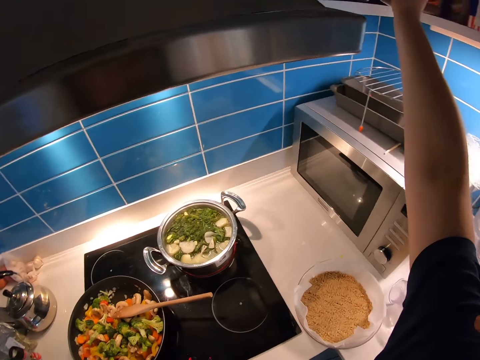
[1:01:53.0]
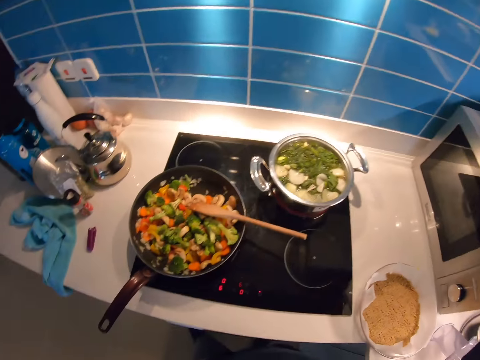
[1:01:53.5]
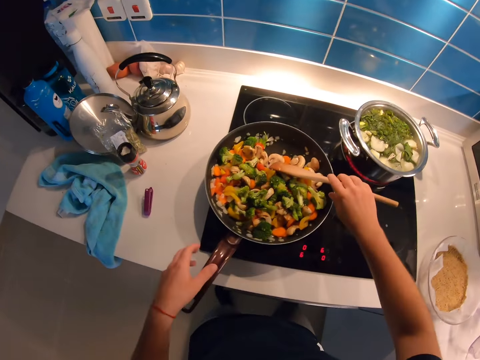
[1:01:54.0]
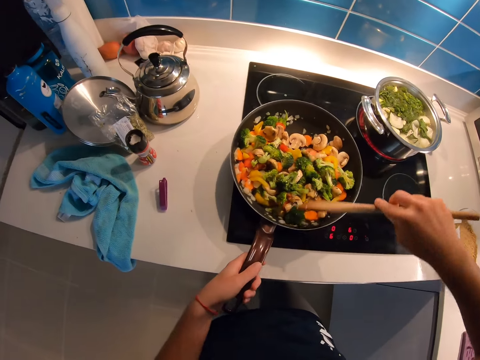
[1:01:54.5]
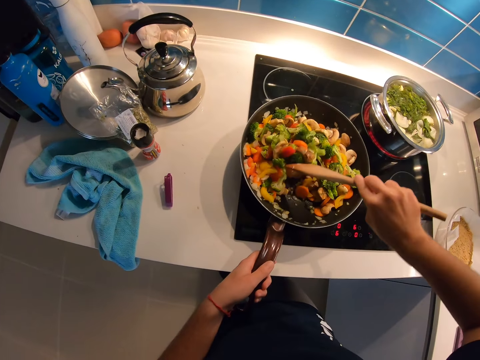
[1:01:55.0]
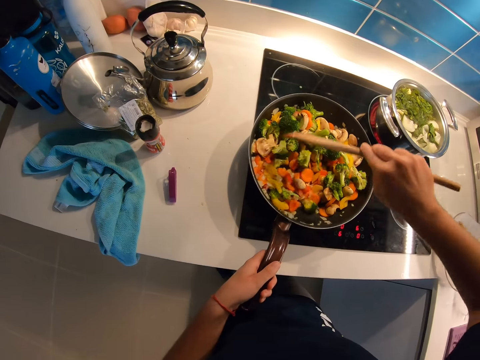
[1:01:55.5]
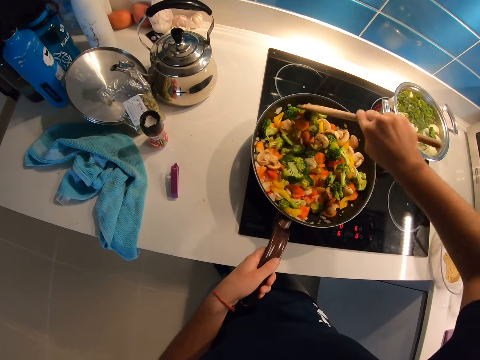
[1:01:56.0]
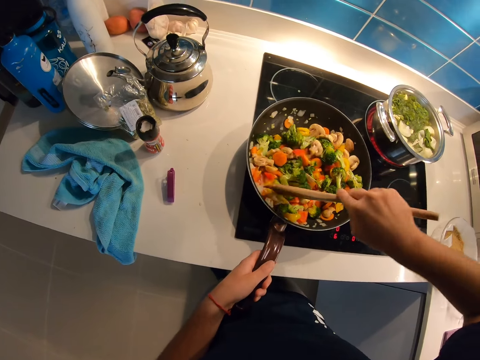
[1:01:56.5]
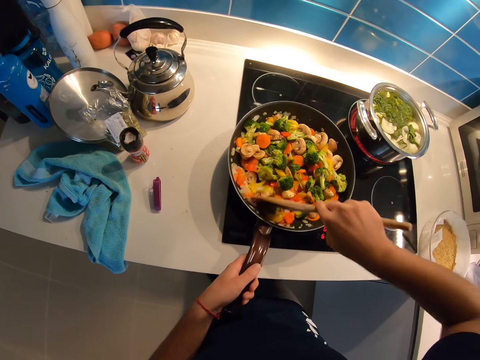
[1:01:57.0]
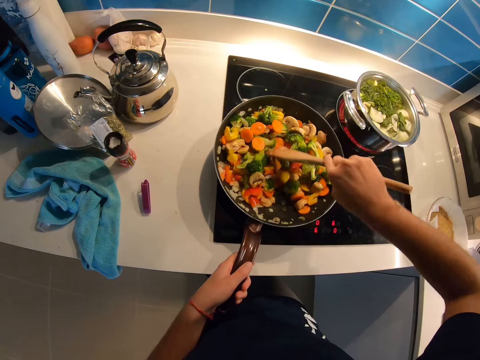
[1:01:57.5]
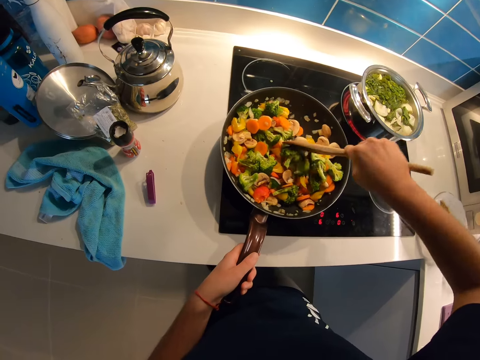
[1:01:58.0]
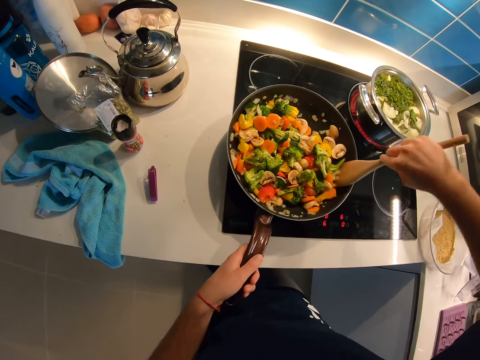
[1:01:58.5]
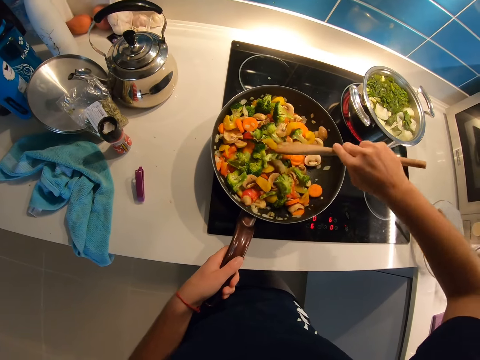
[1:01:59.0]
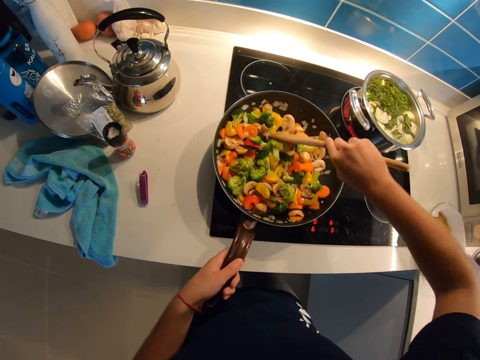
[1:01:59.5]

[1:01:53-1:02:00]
The camera wearer returns the ingredient or spice in the kitchen cabinet. They stir the food.

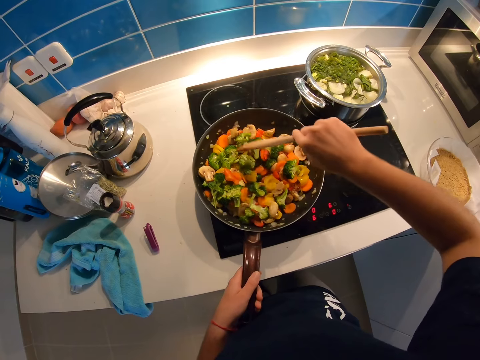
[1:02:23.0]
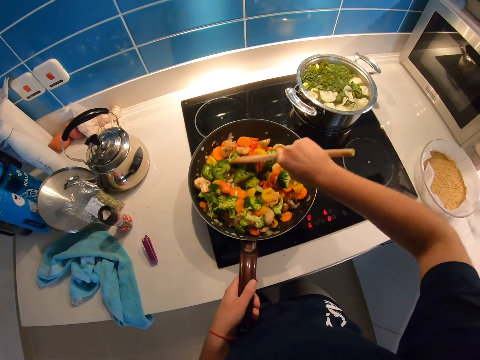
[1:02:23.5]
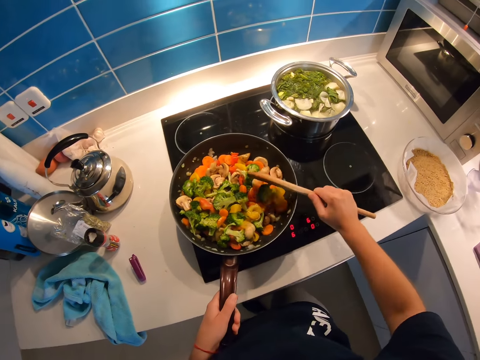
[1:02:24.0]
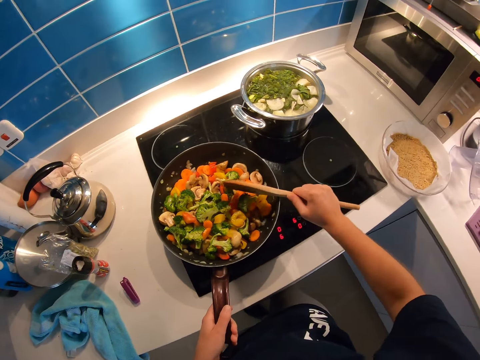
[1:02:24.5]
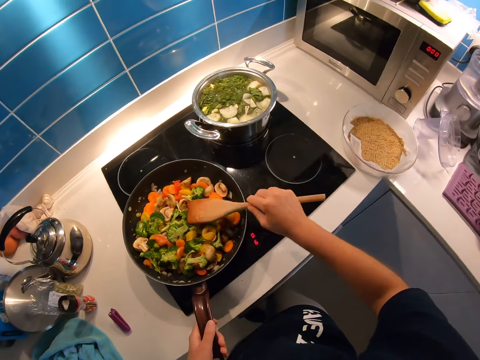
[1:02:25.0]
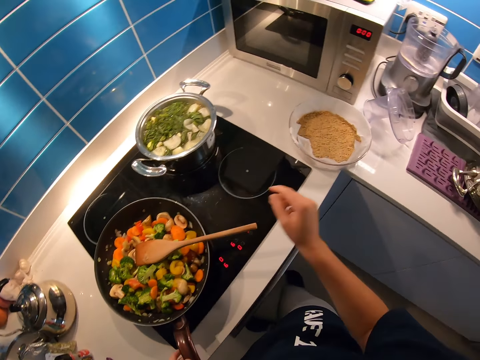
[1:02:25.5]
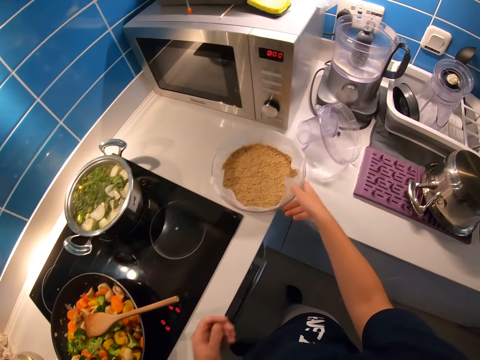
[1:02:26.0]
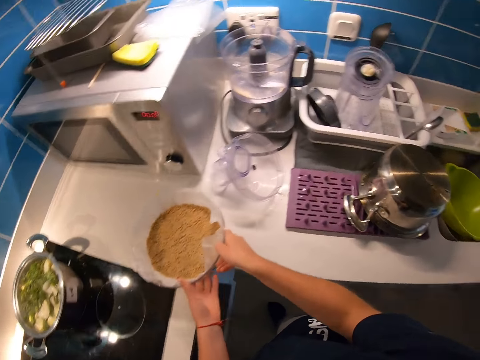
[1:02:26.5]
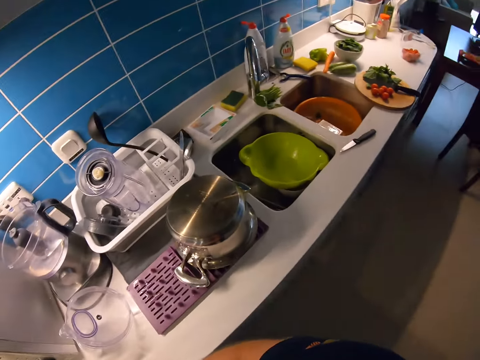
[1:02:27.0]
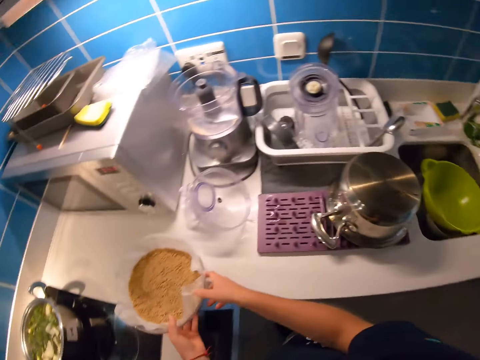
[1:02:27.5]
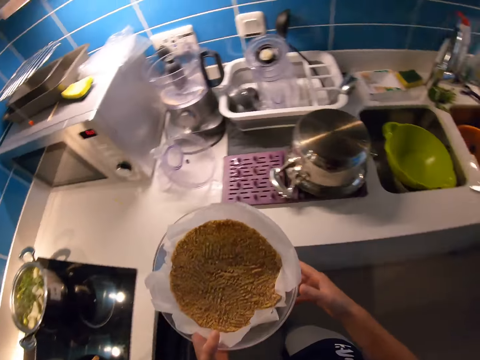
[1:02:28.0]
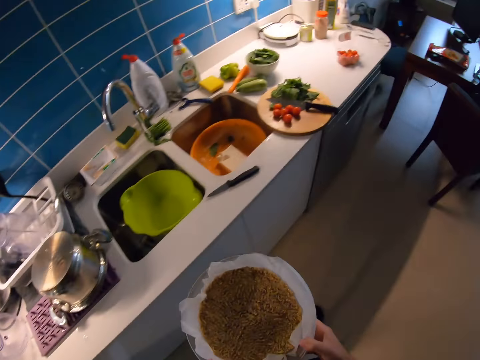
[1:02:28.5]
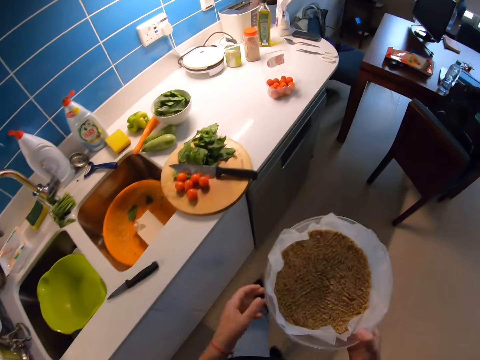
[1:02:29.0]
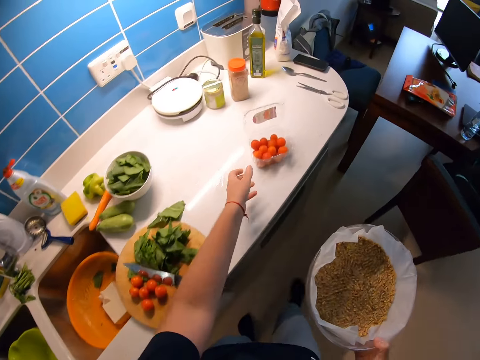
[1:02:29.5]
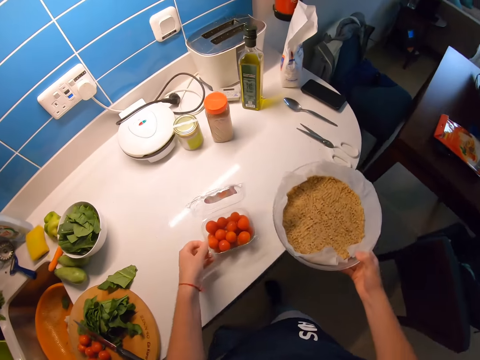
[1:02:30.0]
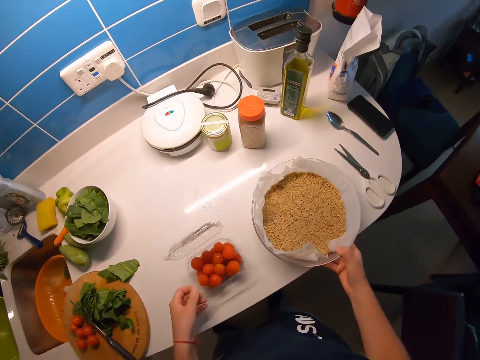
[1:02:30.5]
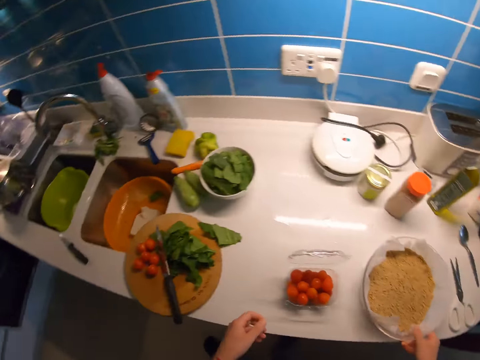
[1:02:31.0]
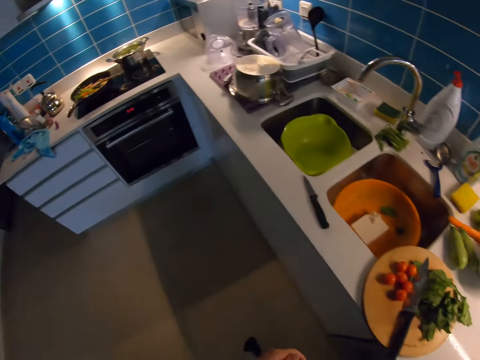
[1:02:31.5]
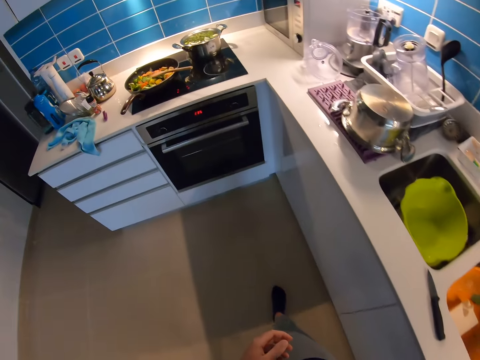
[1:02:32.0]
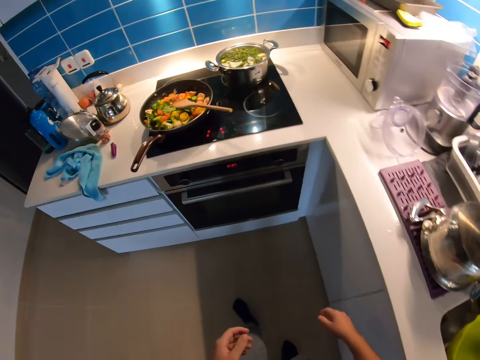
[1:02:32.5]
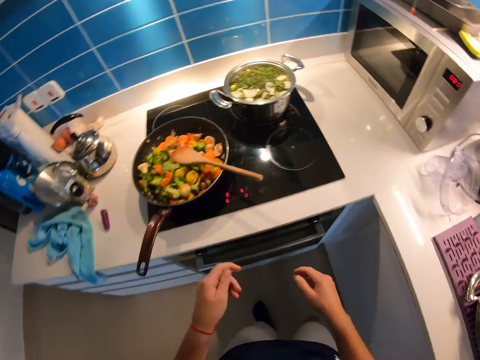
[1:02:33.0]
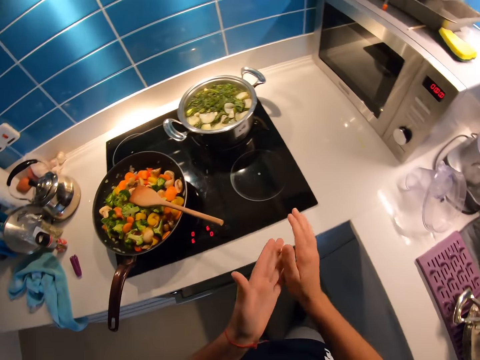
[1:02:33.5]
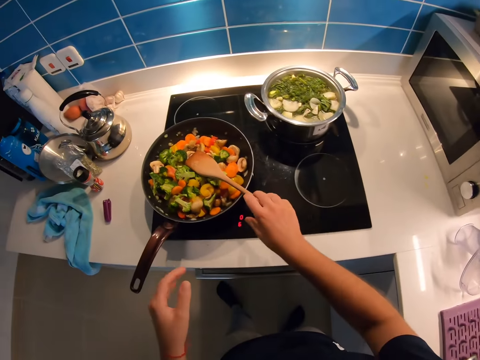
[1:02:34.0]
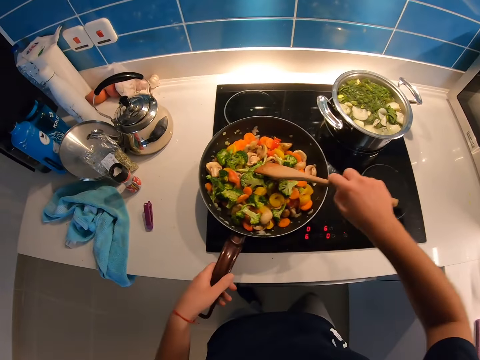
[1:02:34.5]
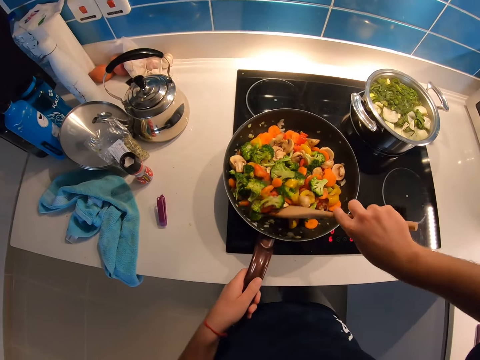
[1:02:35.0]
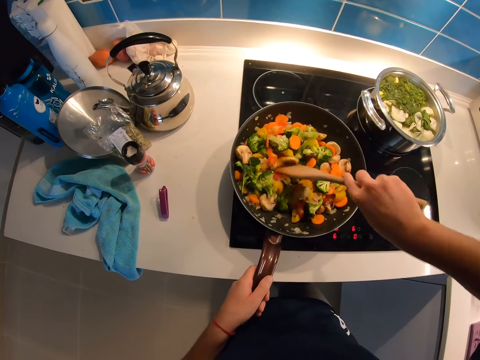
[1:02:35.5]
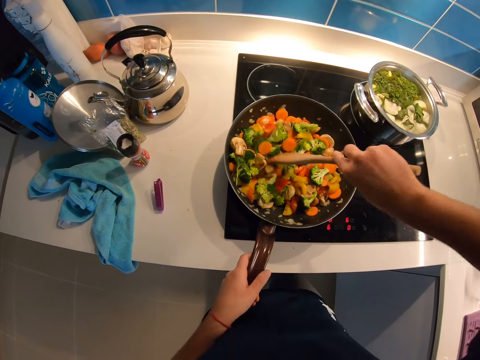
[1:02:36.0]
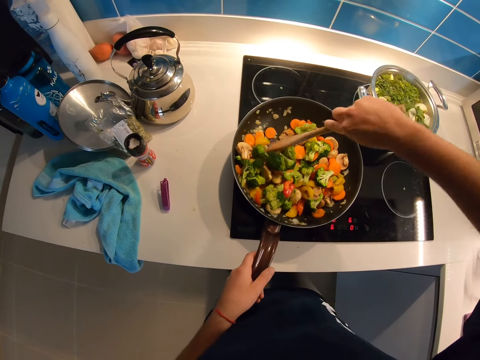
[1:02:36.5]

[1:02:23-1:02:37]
The camera wearer places the wooden spatula on the frying pan. He picks up a bowl. He looks around the kitchen. He walks around the kitchen. He carries grains with his right hand from the table in the kitchen. He moves something. He places the bowl on the table. He walks around the kitchen. He removes something on his hands. He stirs the food thoroughly in the frying pan.

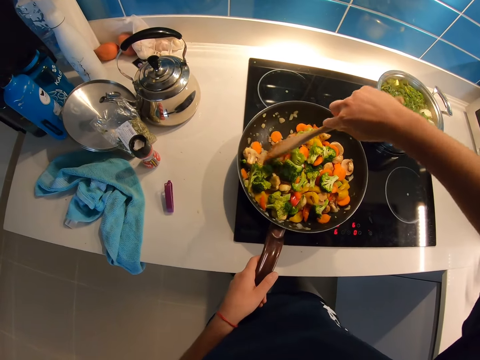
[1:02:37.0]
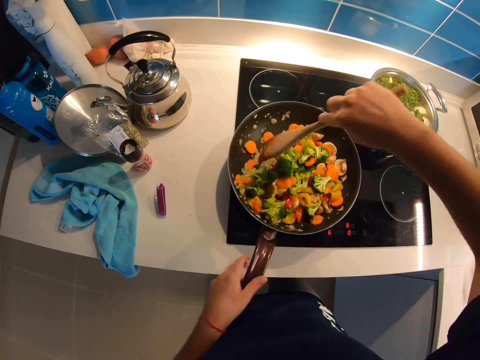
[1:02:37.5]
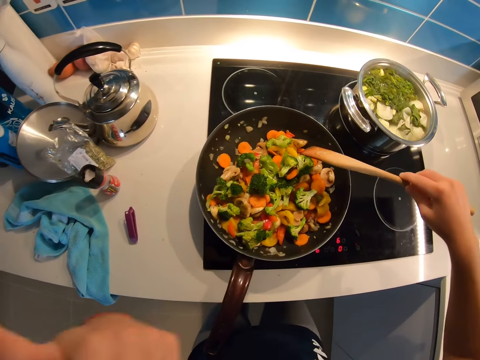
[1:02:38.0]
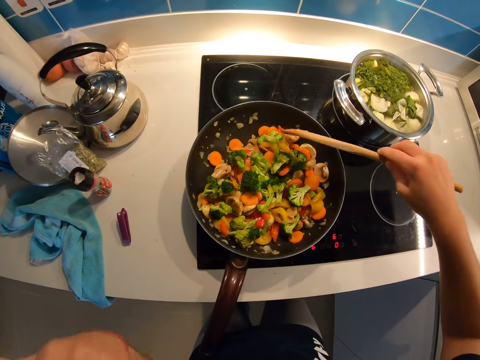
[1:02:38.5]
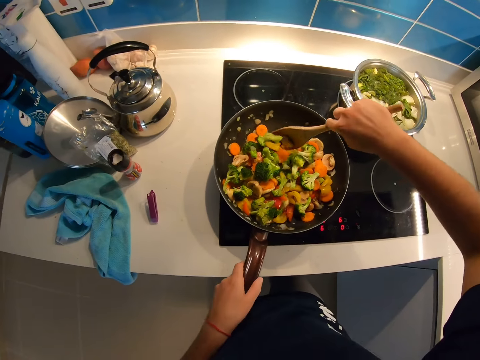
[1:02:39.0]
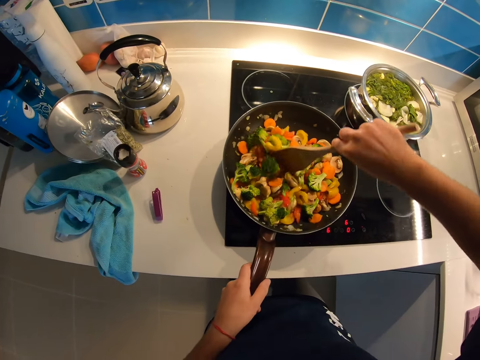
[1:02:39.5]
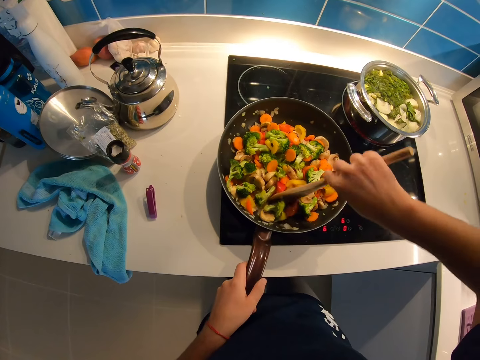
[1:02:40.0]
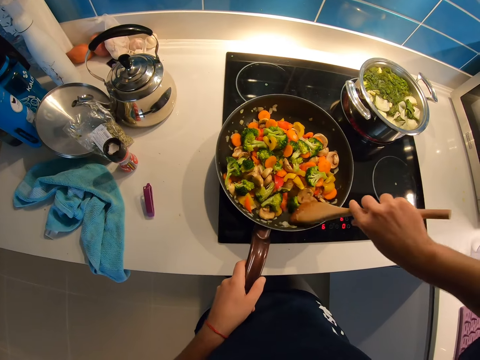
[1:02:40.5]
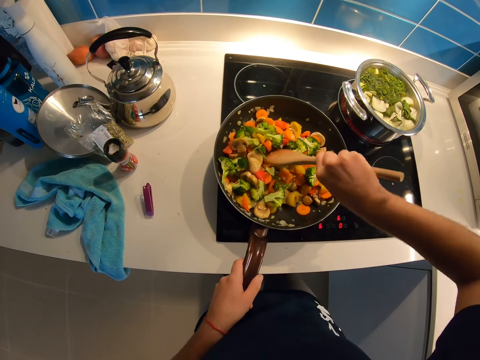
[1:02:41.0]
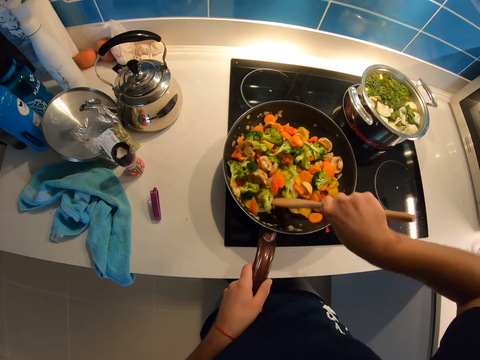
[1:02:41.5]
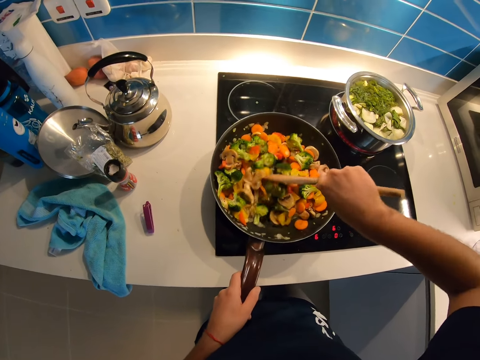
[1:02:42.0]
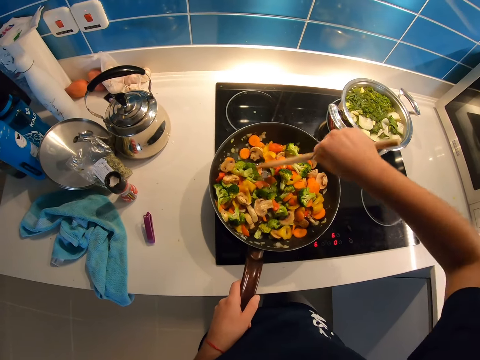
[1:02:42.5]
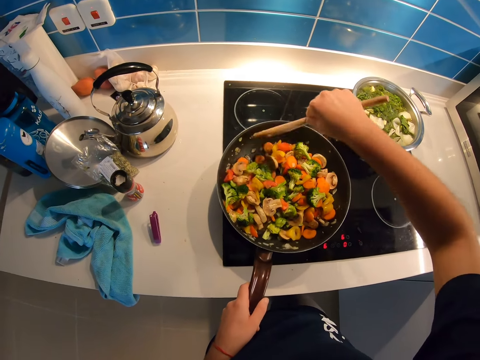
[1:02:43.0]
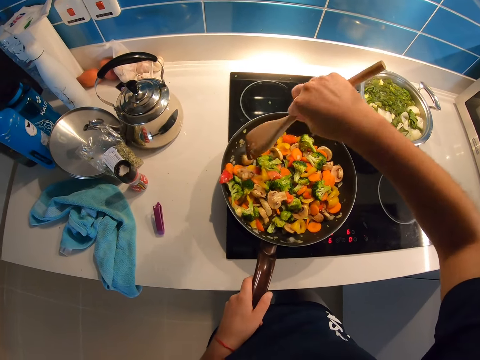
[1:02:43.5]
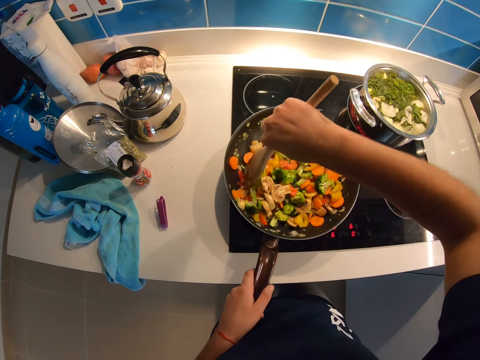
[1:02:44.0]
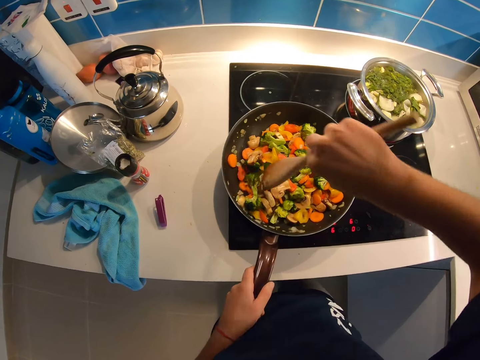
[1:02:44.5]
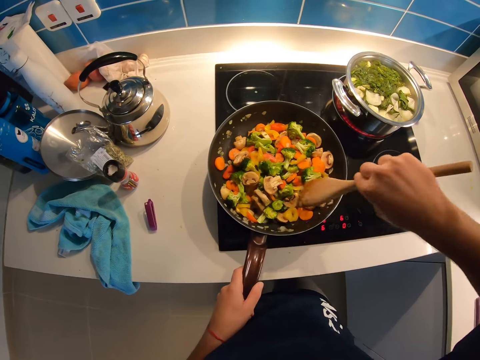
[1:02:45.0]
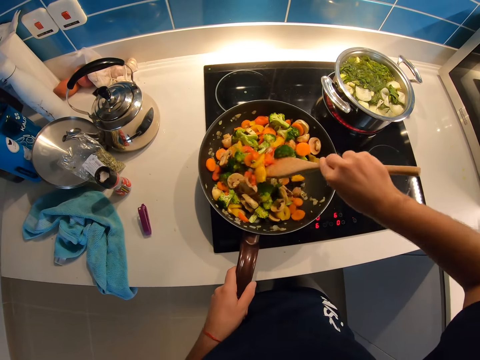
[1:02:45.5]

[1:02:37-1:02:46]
The camera wearer moves their hand. They stir the food.
